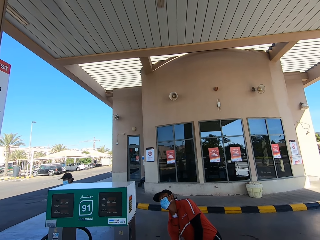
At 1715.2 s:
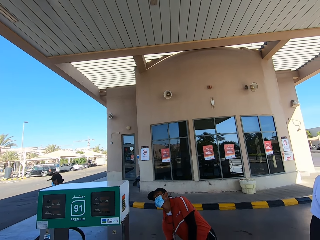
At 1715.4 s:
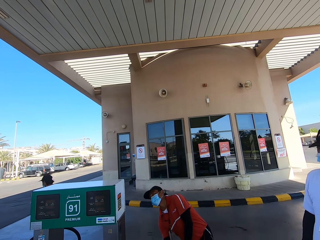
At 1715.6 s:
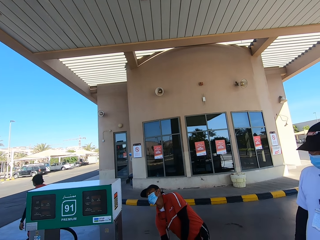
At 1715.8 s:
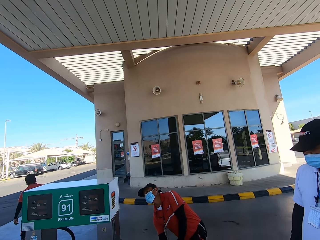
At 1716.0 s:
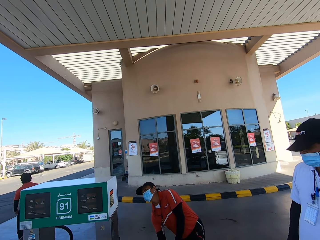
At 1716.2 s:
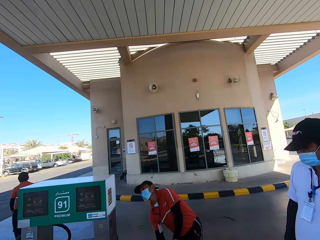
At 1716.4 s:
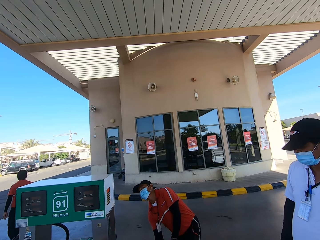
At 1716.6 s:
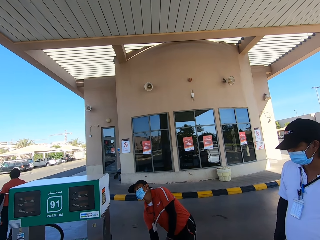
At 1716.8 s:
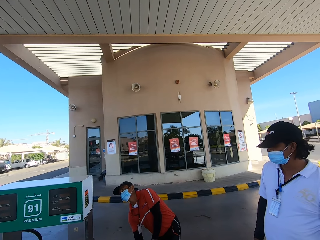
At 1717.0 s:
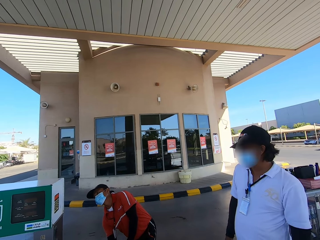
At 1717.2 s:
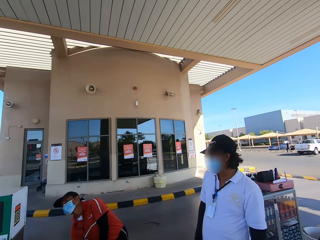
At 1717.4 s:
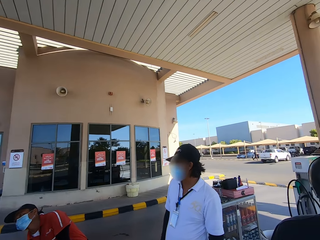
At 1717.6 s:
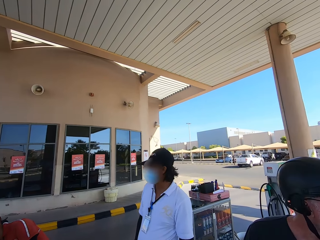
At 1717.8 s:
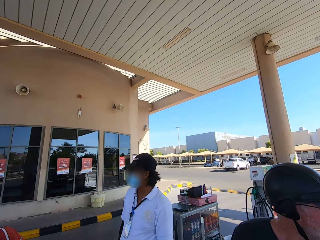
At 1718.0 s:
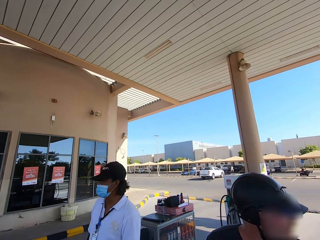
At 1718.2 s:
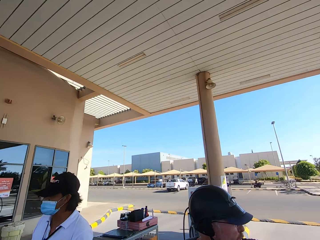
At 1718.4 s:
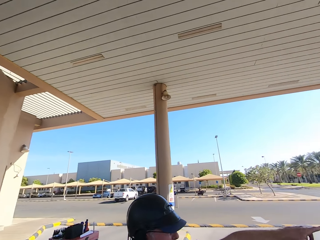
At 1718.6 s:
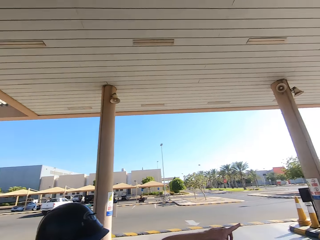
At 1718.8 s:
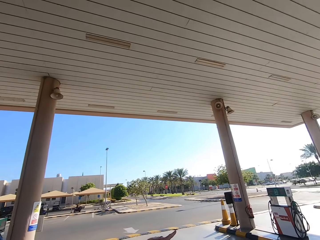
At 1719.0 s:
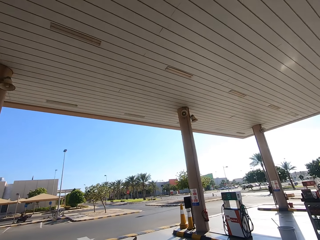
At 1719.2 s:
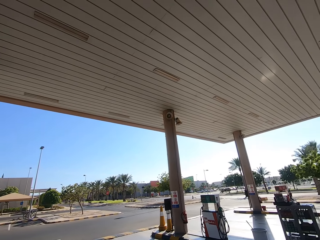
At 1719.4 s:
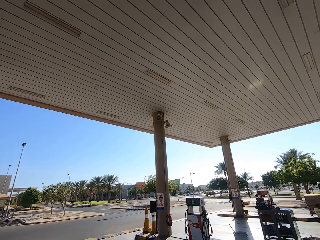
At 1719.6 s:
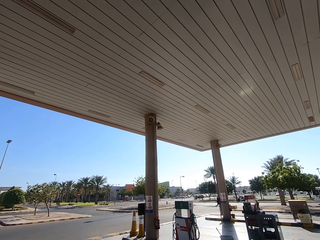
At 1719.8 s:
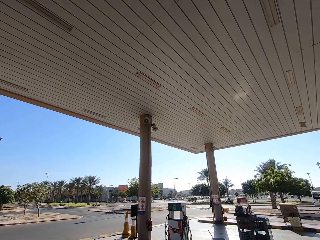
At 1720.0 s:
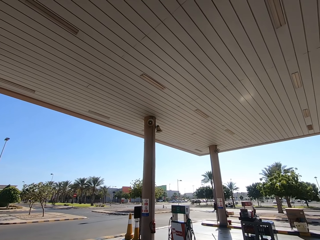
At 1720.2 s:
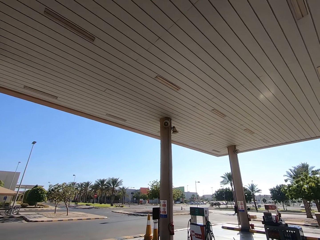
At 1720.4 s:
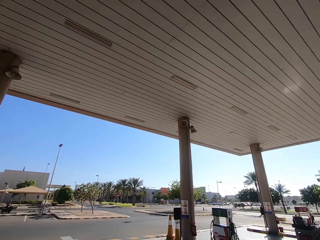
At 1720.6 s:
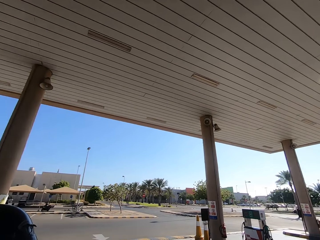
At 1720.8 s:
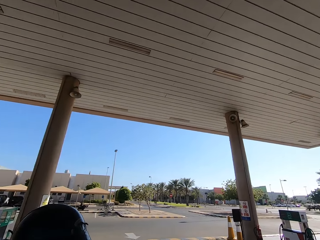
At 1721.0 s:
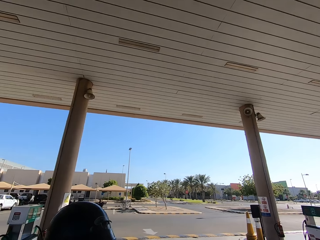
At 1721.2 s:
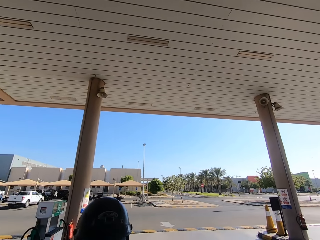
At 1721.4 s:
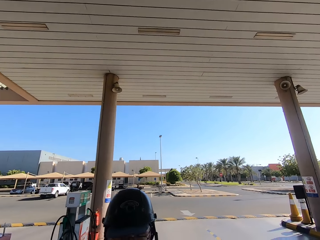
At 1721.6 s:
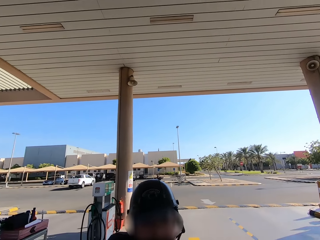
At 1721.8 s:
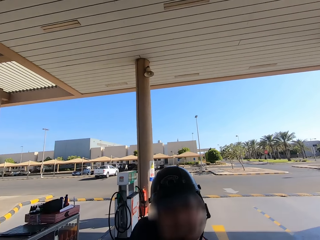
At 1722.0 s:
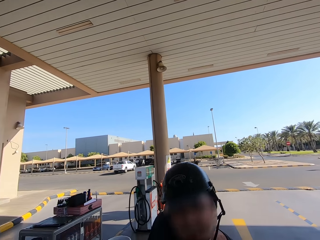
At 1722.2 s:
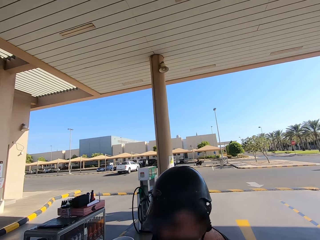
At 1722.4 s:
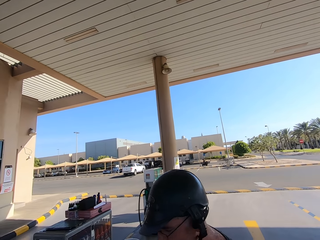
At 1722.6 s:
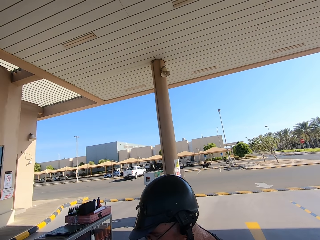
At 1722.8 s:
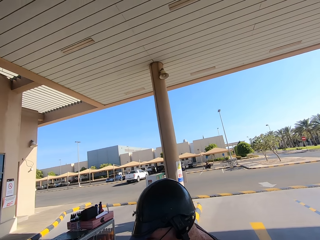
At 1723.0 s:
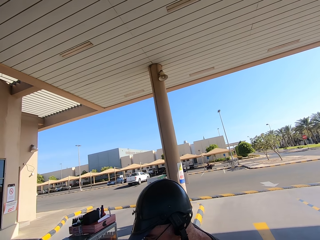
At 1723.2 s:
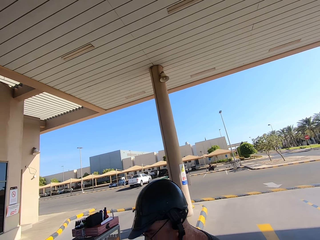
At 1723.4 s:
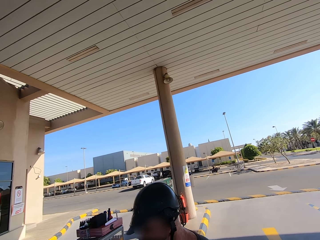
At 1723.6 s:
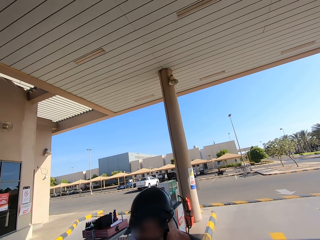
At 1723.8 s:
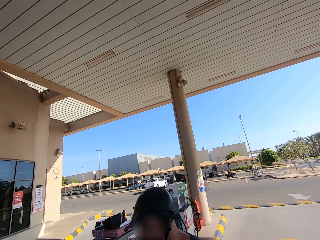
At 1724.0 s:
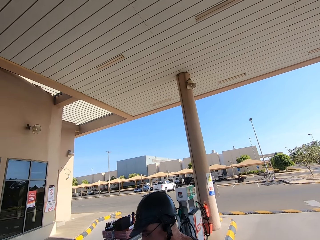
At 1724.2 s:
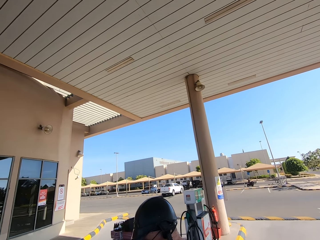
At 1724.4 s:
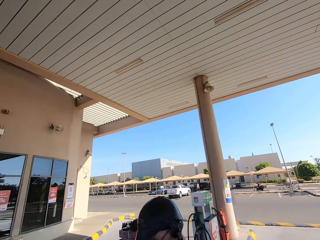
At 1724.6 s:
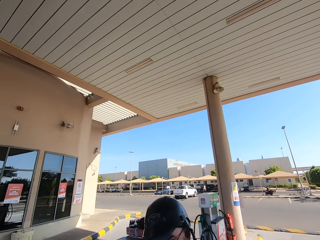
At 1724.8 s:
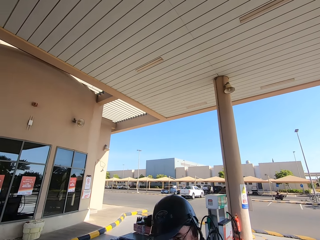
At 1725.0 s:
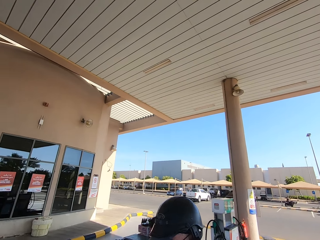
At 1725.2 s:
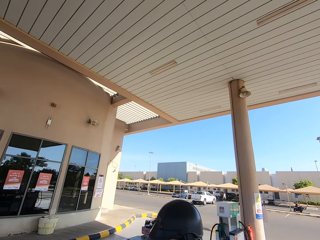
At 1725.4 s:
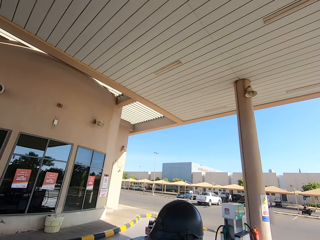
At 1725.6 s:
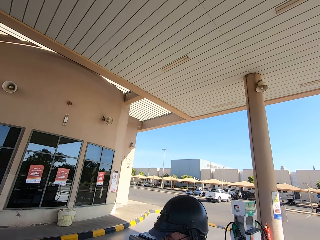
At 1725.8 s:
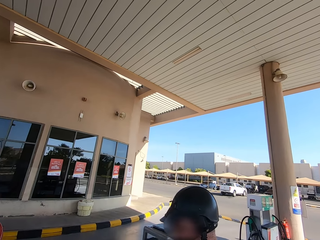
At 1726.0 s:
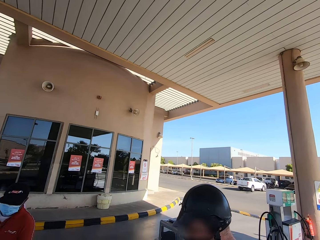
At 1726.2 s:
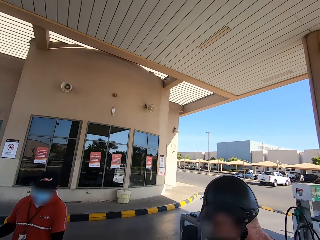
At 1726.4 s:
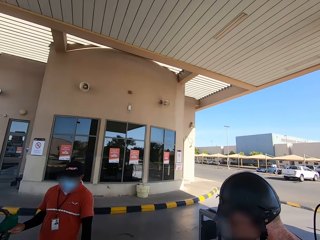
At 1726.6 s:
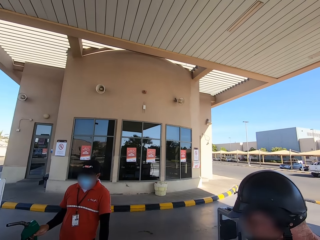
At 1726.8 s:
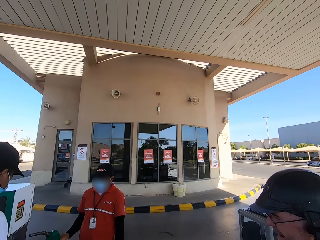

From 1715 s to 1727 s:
The camera wearer looks around.

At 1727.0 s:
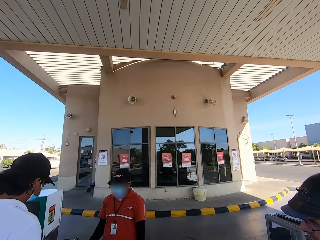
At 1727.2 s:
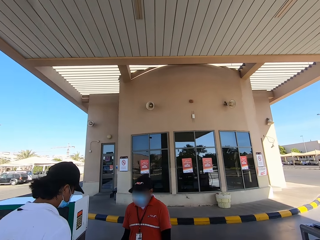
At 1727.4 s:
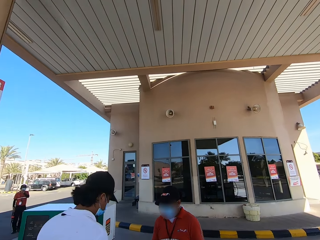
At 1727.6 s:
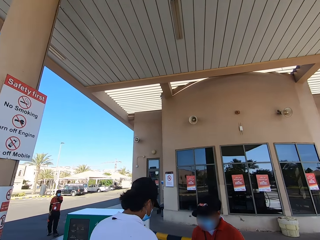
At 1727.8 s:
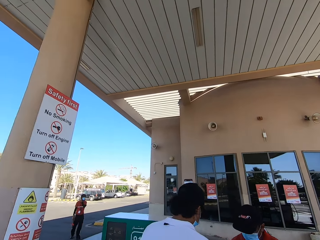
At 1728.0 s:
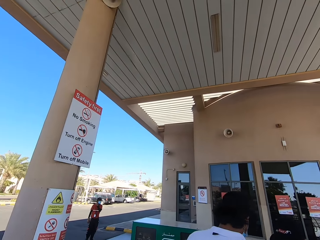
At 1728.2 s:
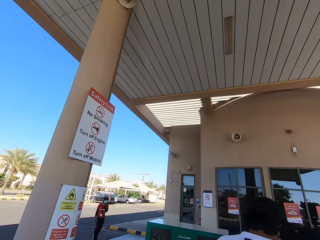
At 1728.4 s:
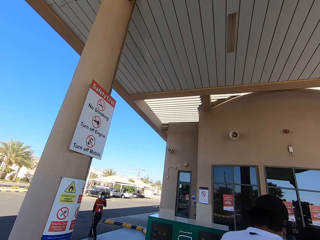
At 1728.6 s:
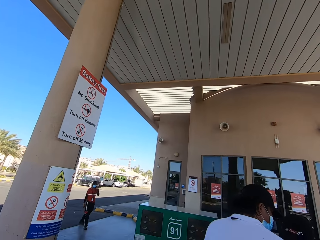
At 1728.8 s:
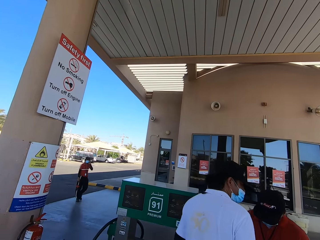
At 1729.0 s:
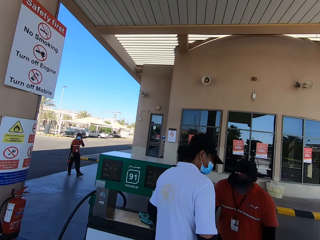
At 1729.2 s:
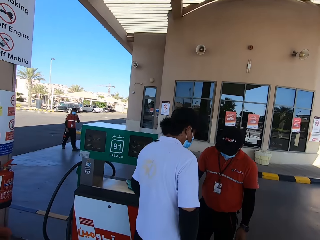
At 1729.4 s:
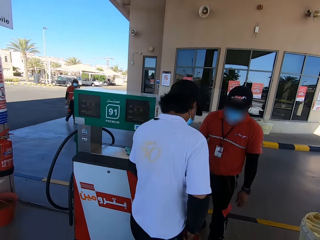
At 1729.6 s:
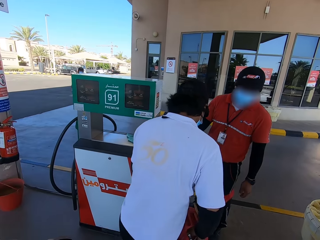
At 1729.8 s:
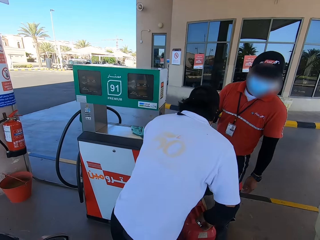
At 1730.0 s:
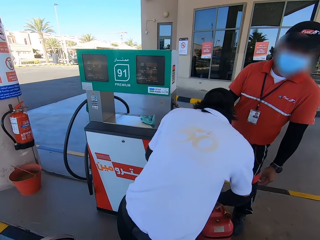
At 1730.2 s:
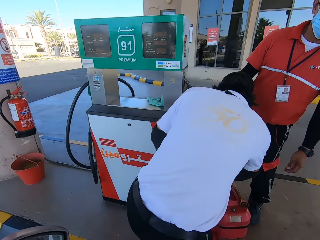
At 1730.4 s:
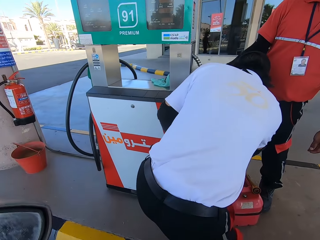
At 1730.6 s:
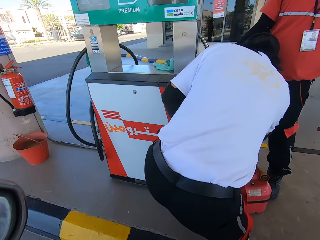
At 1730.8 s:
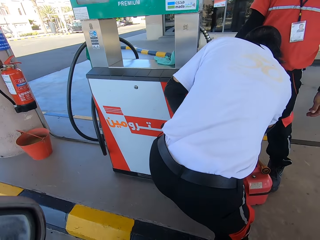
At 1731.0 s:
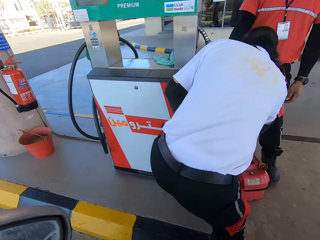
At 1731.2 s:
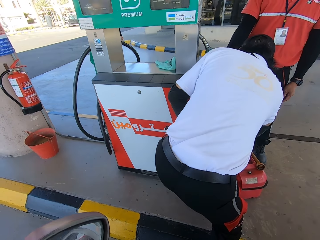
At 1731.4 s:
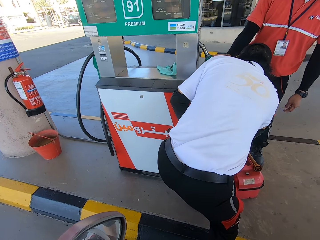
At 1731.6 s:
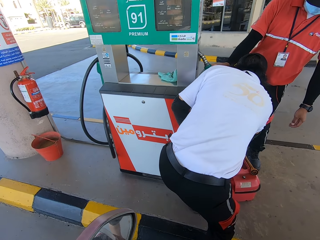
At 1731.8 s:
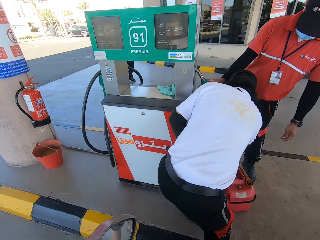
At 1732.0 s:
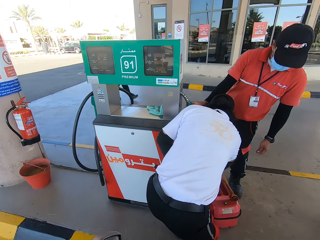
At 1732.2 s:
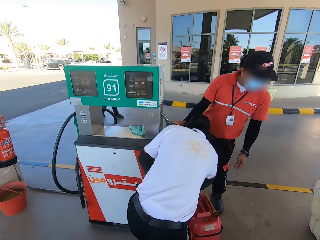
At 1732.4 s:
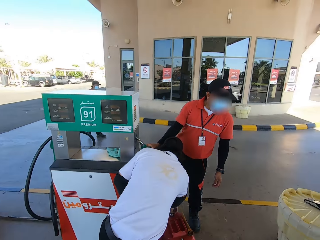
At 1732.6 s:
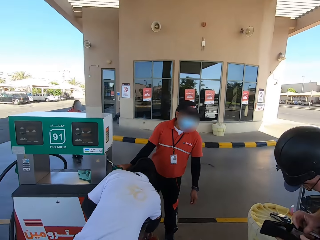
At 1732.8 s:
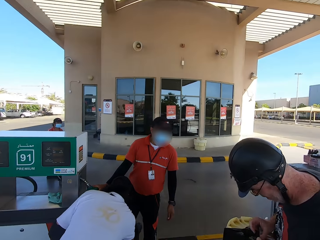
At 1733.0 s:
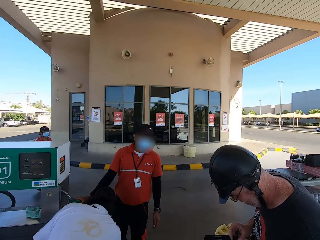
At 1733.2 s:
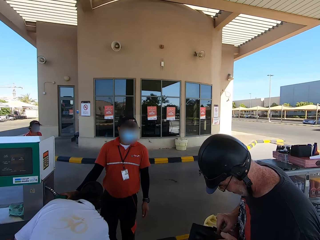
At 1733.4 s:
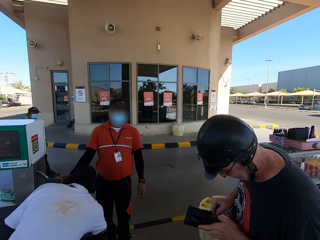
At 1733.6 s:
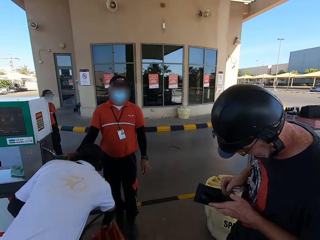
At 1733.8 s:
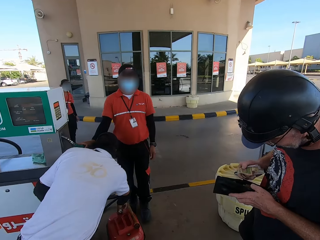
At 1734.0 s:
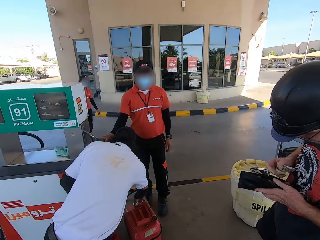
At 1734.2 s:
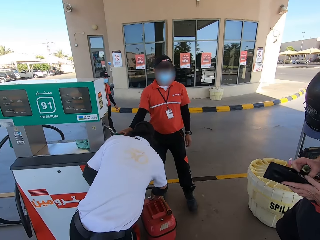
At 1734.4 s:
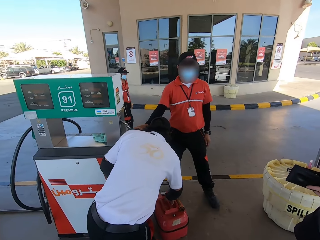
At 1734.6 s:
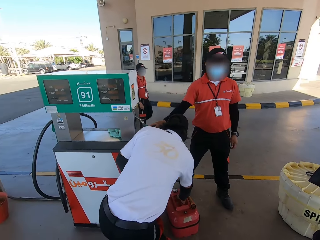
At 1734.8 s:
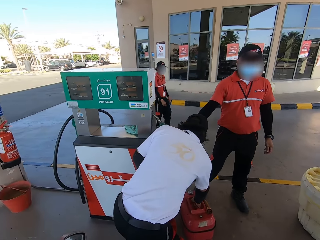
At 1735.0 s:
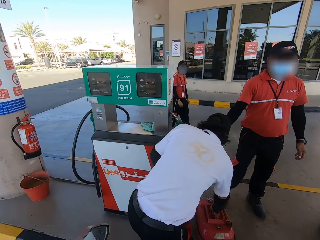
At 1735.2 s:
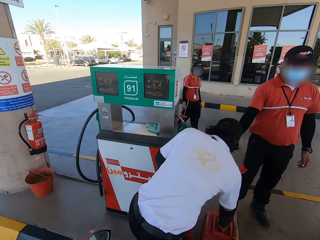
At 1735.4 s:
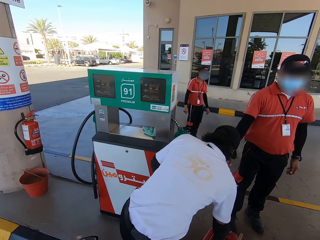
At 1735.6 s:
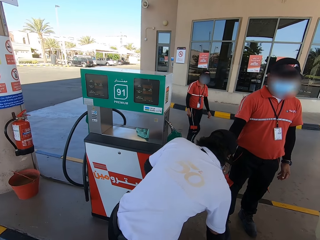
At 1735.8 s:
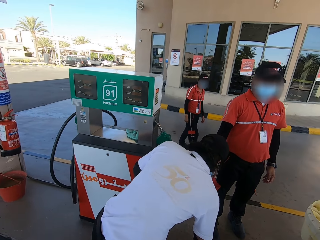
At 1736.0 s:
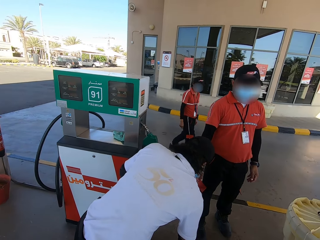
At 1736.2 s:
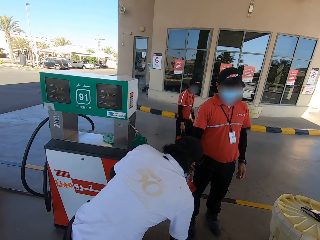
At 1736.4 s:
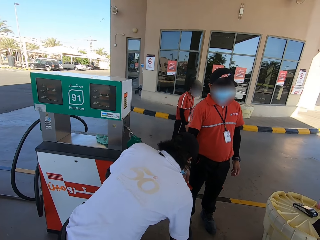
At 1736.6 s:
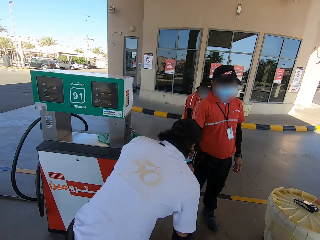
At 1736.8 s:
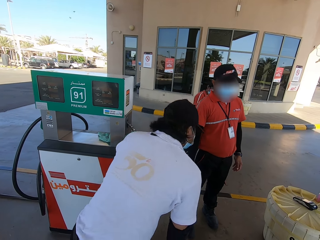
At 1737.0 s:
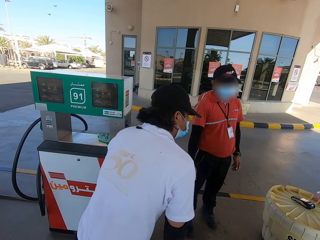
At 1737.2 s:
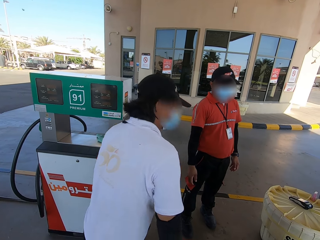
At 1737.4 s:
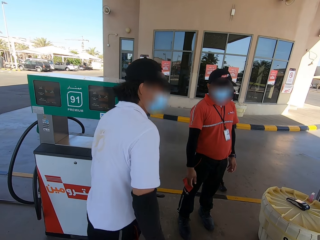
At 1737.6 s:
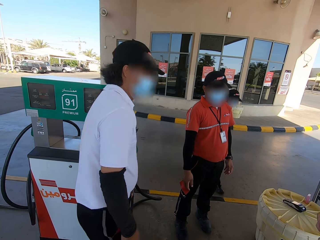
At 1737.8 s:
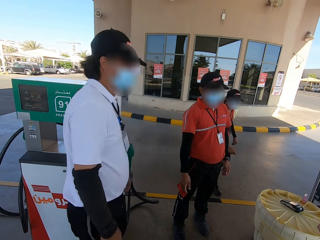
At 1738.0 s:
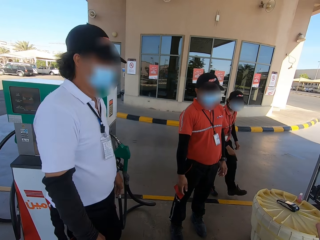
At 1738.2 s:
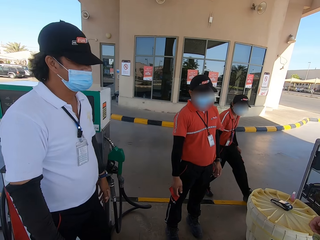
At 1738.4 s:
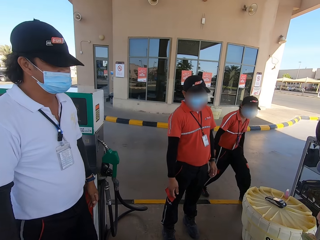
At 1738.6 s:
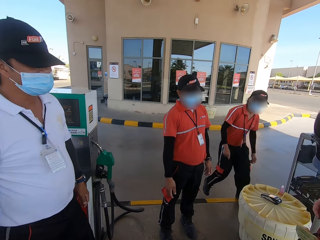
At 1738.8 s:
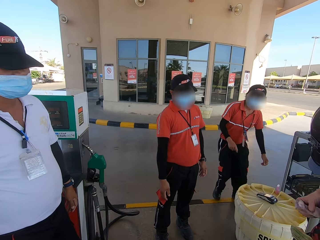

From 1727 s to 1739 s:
A man bends. Another man scrolls on the phone. A man holds a wallet with both his hands.
